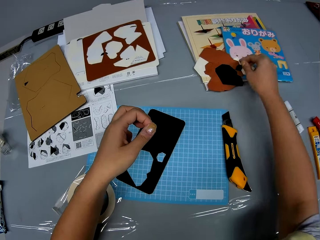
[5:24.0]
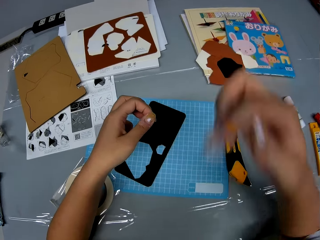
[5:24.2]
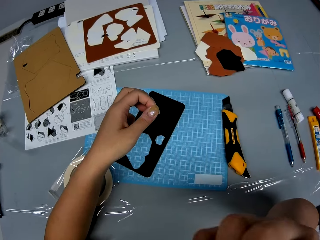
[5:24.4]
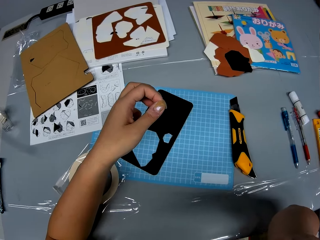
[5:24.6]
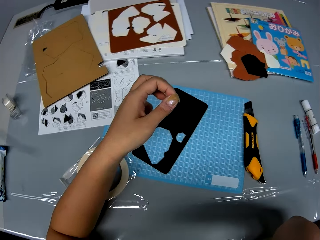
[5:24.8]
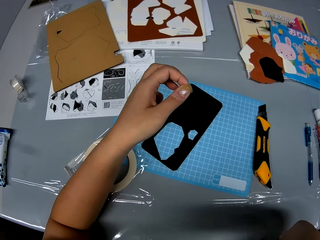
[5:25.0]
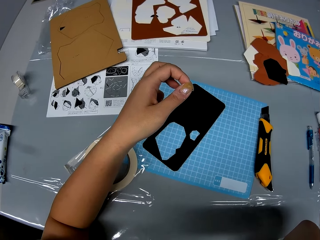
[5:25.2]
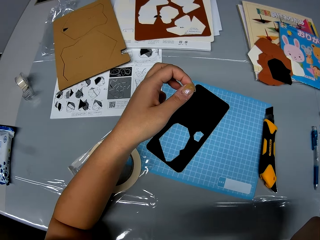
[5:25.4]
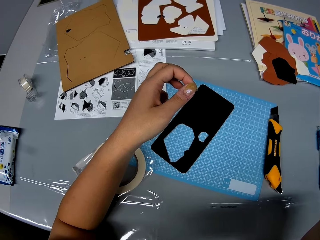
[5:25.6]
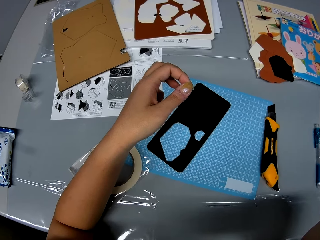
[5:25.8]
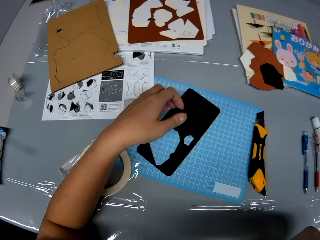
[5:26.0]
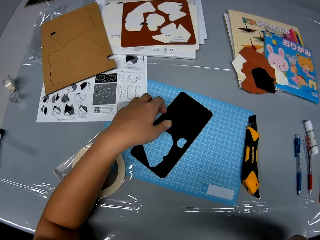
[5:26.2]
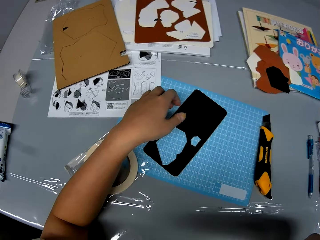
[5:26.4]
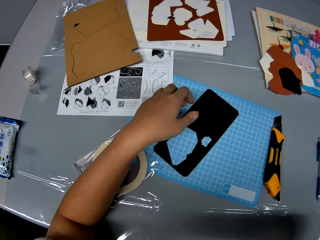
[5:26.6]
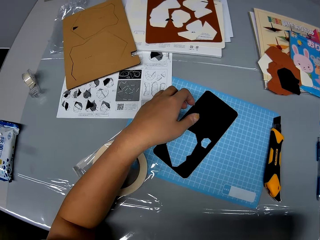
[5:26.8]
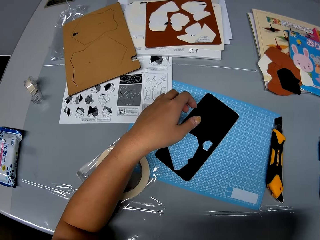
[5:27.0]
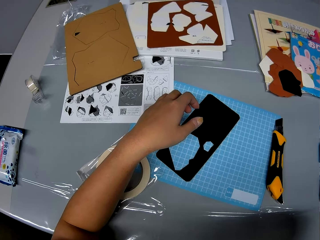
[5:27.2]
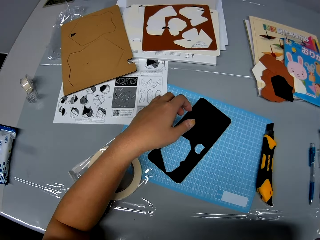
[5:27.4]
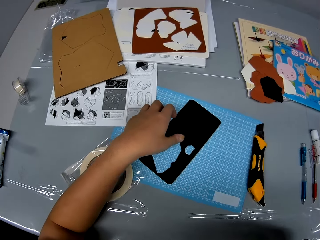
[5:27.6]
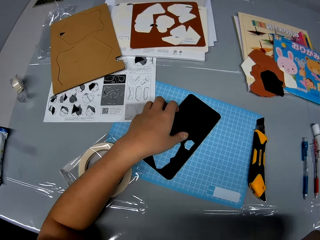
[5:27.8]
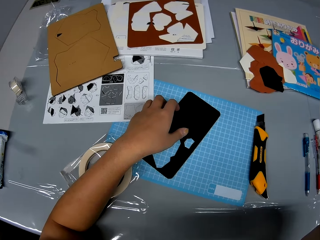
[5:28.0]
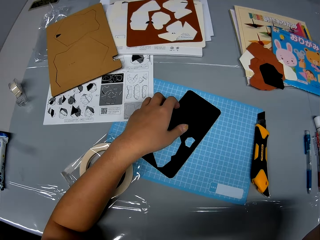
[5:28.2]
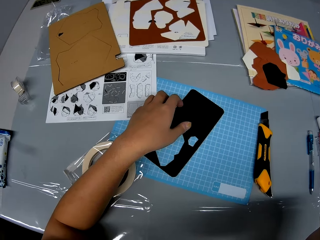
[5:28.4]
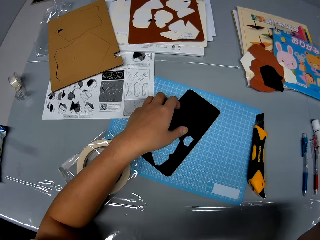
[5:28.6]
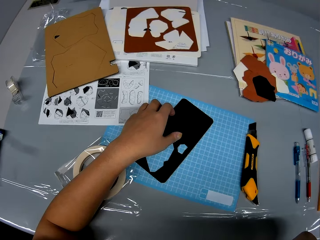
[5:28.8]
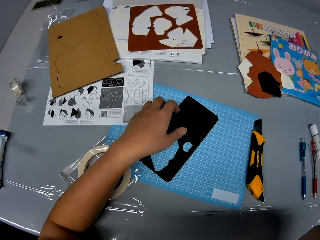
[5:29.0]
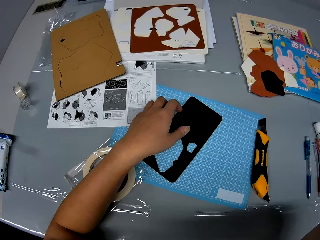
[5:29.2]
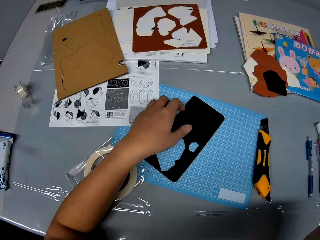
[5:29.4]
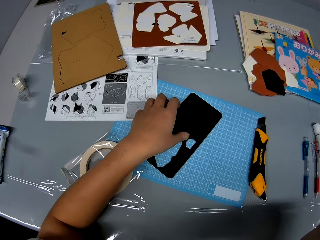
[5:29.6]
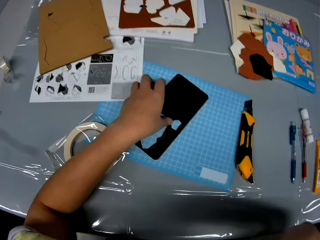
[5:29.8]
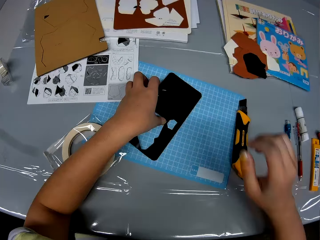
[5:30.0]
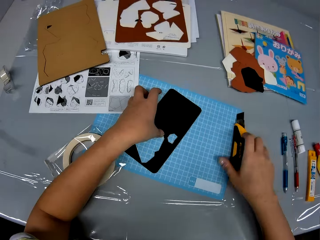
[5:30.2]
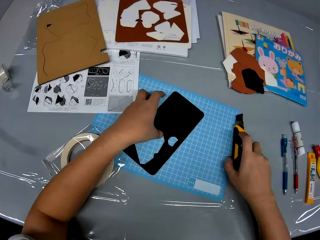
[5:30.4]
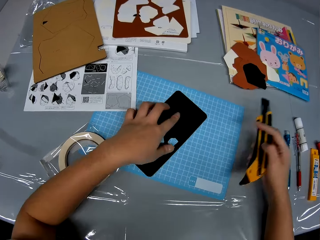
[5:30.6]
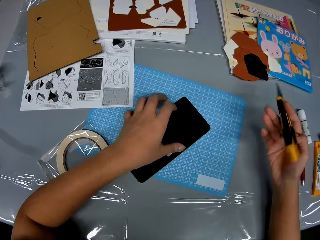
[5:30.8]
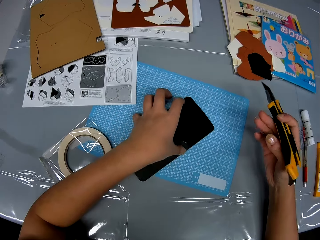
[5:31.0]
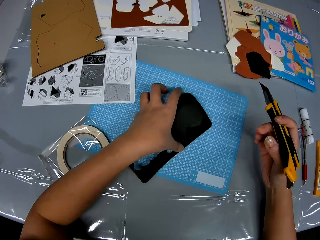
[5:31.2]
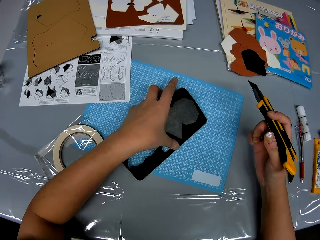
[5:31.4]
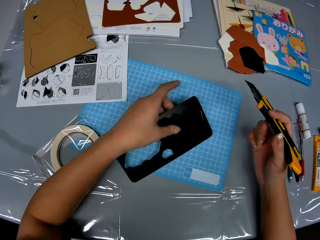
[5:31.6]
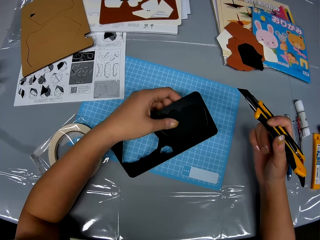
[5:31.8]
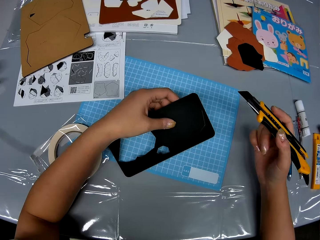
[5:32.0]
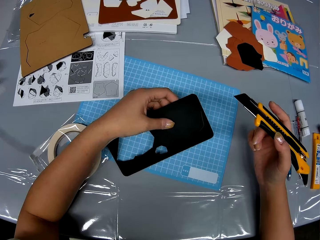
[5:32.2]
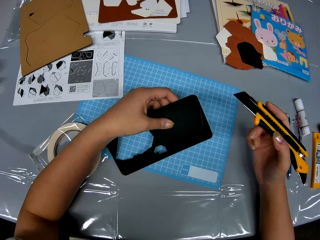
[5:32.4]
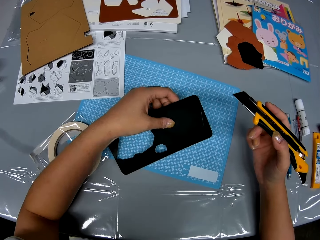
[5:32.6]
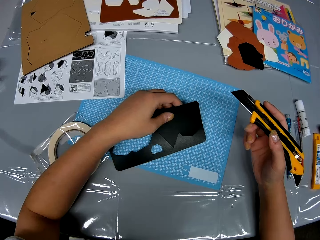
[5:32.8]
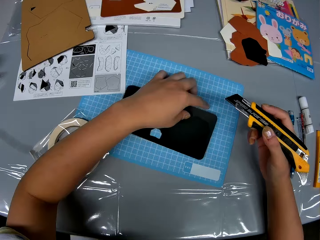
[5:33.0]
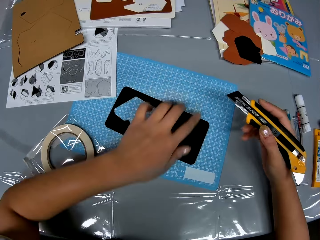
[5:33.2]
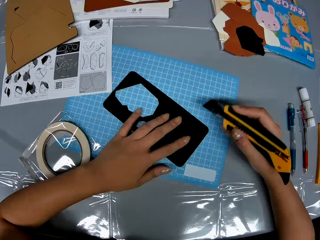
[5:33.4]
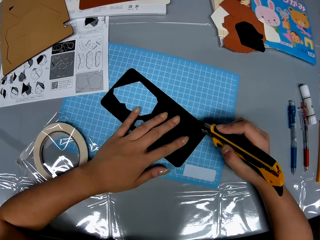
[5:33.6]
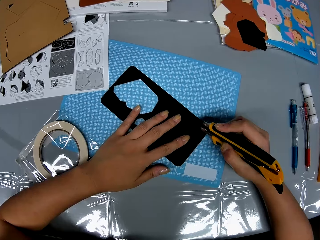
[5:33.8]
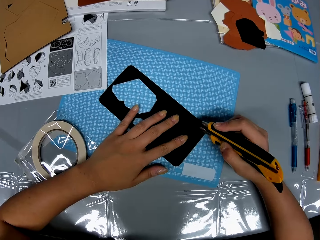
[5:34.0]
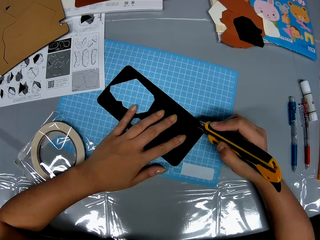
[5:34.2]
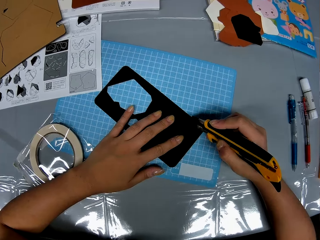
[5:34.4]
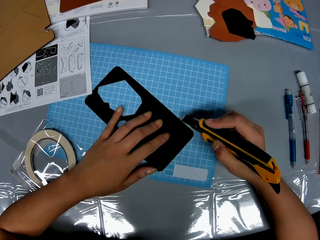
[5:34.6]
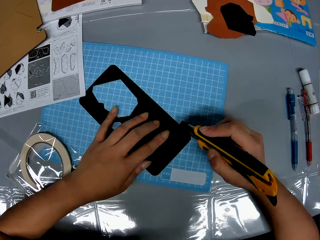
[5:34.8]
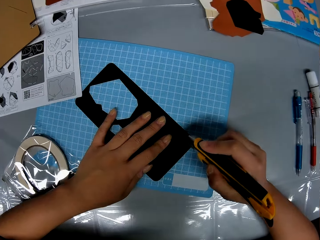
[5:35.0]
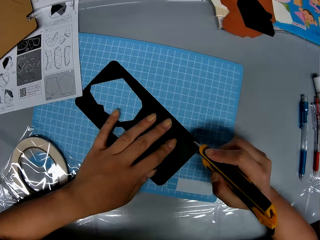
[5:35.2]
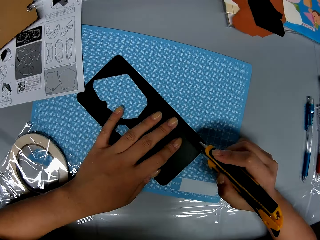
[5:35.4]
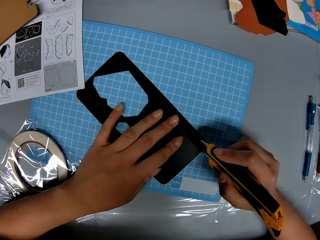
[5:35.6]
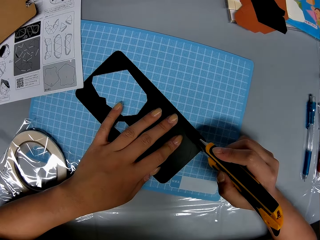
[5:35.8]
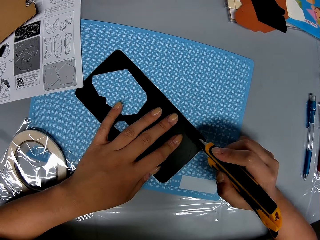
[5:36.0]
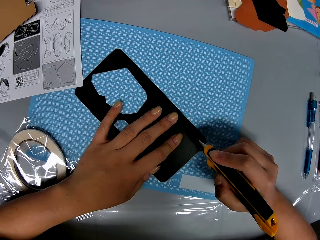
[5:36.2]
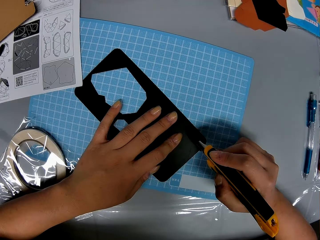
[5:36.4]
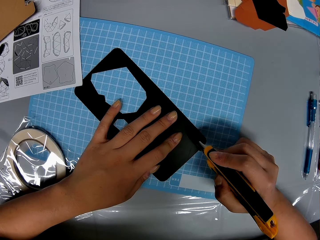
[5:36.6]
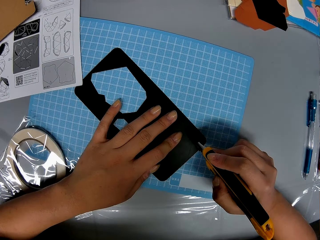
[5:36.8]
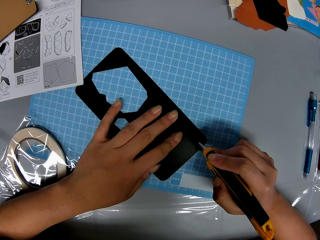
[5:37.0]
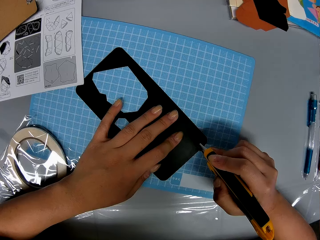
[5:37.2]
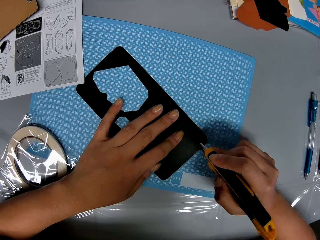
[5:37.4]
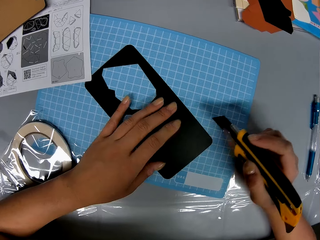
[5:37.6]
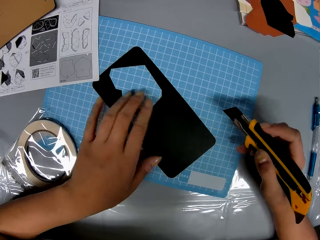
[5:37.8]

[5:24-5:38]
The camera wearer drops the black shape piece on the table with her right hand. She picks up the knife cutter on the table with her right hand and picks up the black shape board on the table with her left hand. She lifts a paper cutting off the cutting mat and puts the paper cutting on the cutting mat. She cuts the black shape board with the knife cutter in her right hand and her left hand.

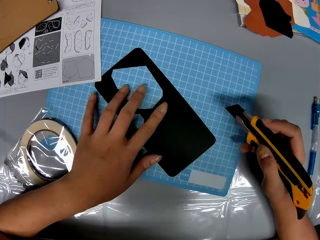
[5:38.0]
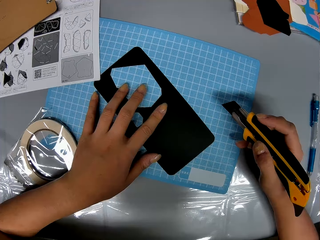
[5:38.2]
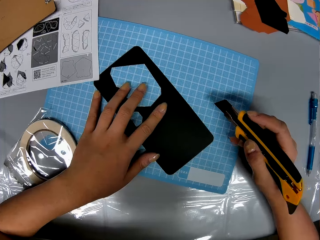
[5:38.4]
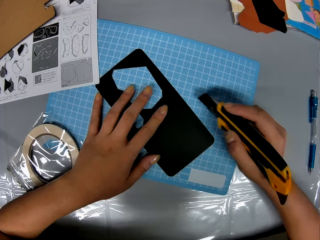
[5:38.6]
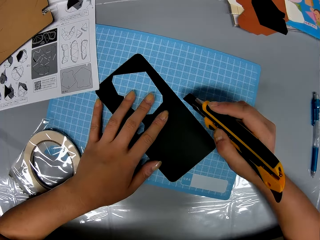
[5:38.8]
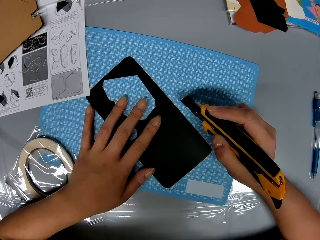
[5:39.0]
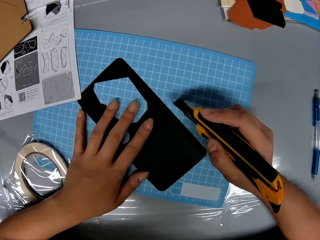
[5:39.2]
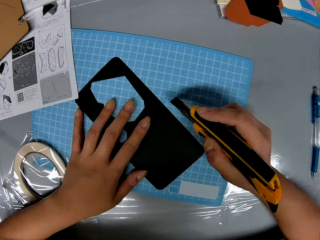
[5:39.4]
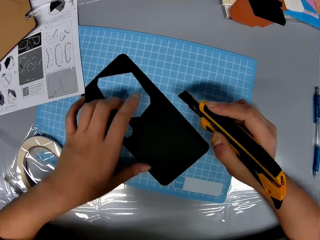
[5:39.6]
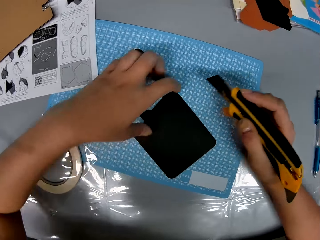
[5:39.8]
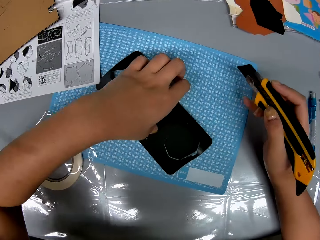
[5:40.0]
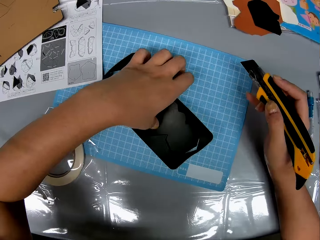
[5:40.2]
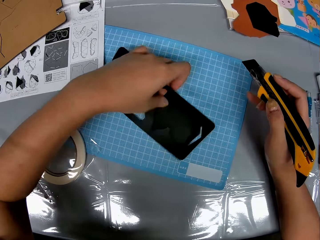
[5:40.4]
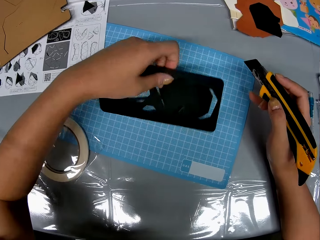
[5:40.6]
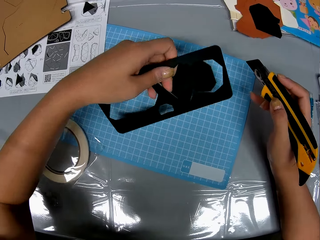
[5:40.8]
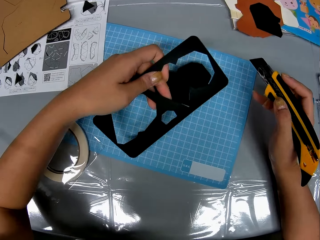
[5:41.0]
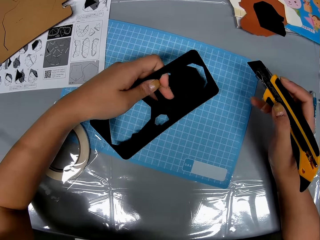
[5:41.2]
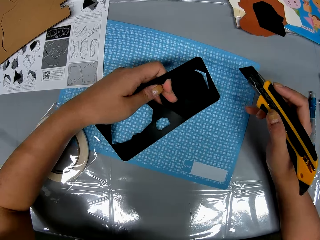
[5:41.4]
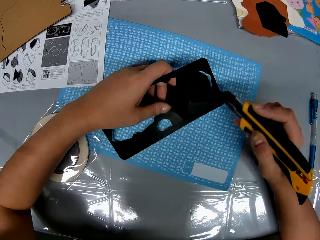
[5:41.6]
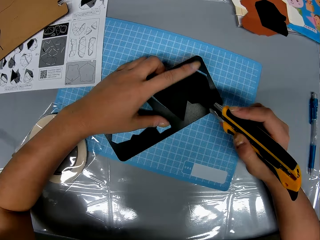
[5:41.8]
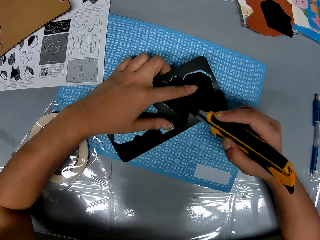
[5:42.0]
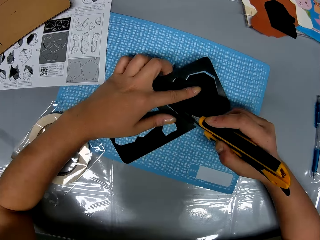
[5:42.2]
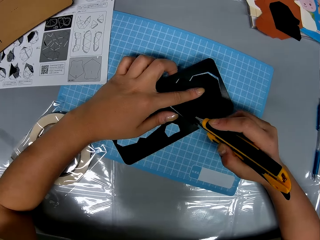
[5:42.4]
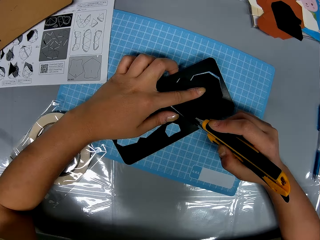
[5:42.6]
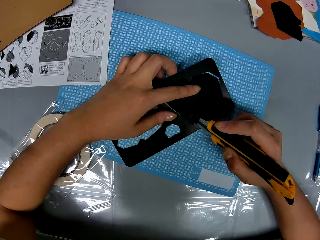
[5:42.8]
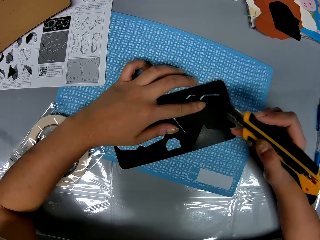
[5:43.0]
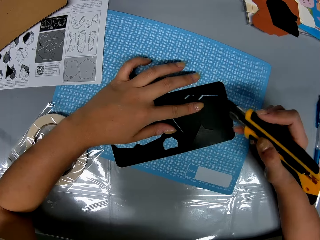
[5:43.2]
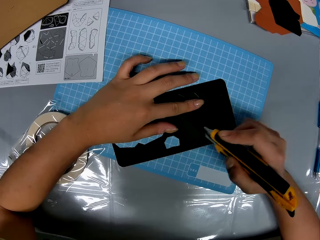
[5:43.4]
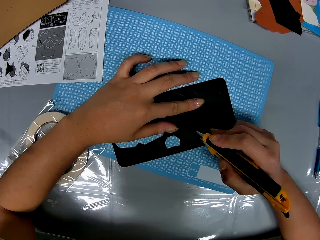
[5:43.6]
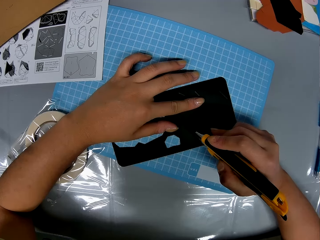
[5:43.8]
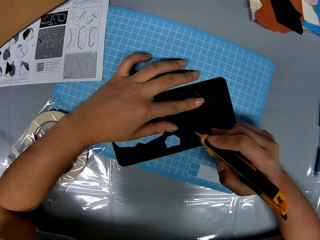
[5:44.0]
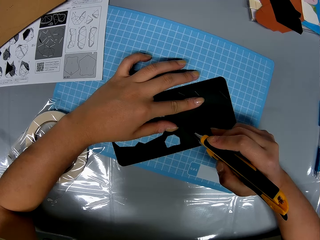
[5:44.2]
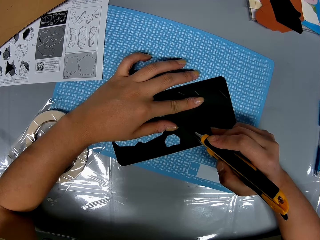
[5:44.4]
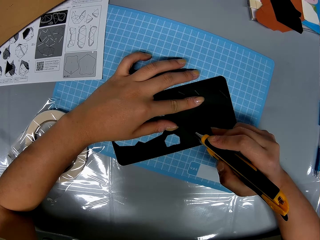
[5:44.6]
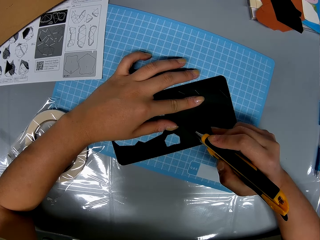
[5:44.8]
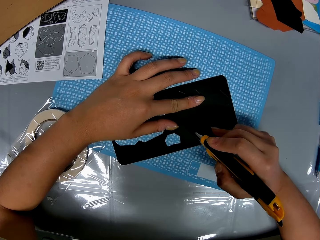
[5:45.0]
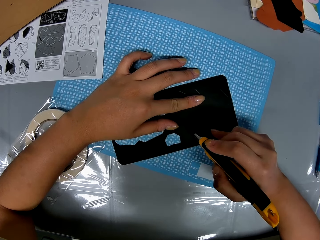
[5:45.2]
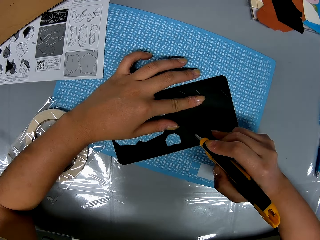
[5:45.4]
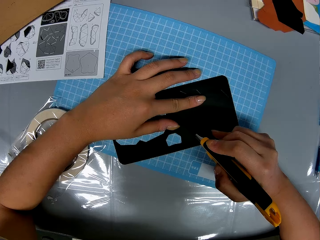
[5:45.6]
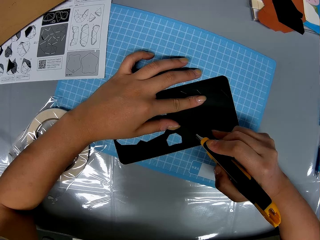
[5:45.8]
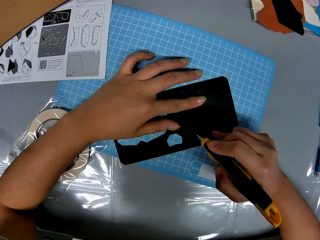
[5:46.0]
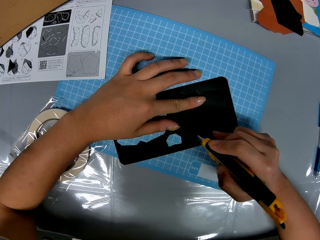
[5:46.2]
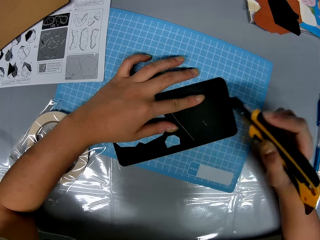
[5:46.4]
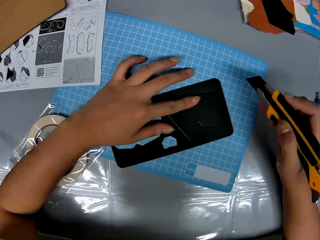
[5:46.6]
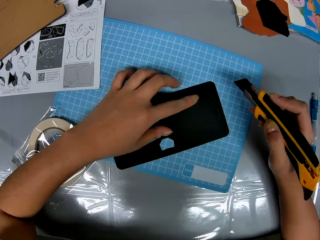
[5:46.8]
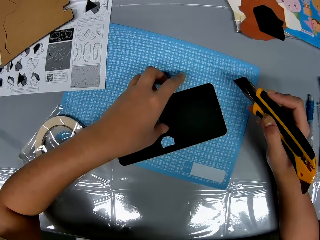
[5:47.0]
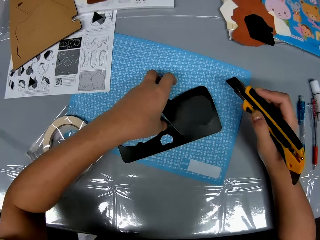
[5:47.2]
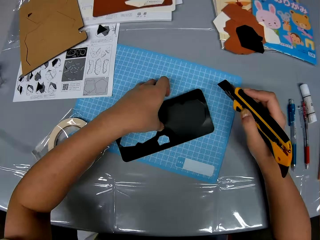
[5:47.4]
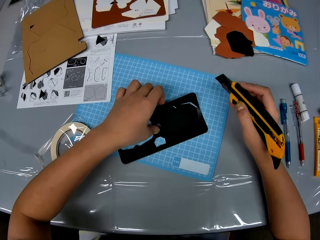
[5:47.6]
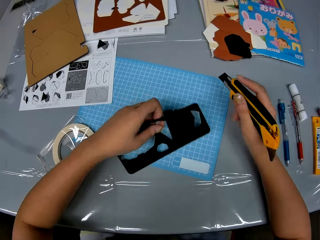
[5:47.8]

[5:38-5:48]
The camera wearer lifts a paper off the cutting mat. She adjusts the black shape board on the table with her left hand. She puts a paper cutting on the cutting mat. She cuts the black shape board with the knife cutter in her right hand and her left hand.
